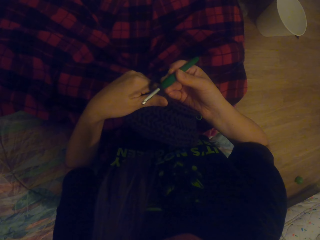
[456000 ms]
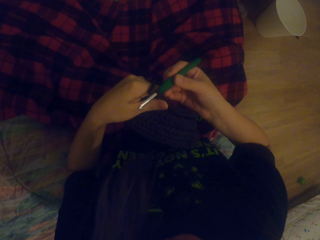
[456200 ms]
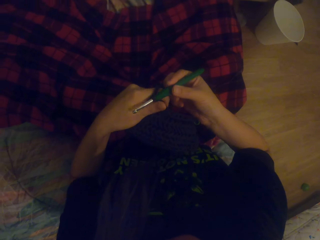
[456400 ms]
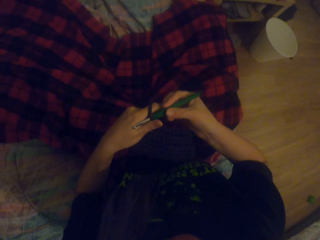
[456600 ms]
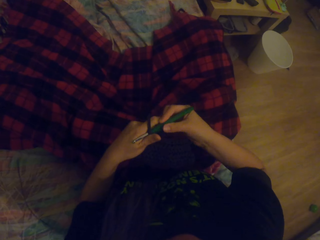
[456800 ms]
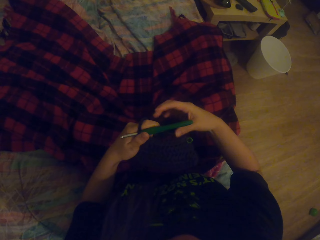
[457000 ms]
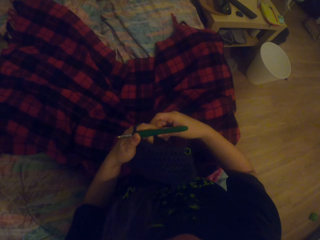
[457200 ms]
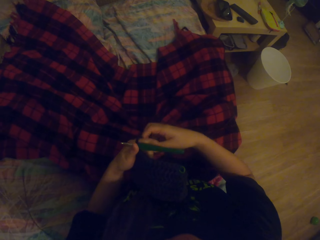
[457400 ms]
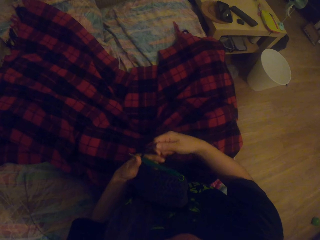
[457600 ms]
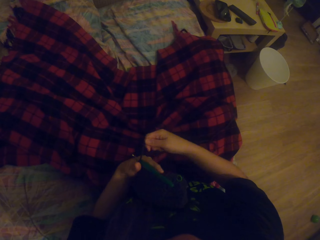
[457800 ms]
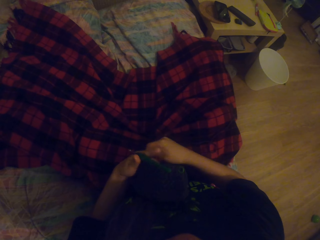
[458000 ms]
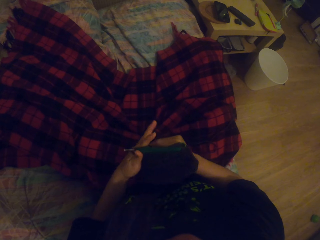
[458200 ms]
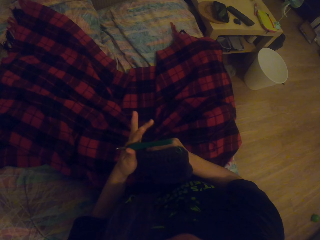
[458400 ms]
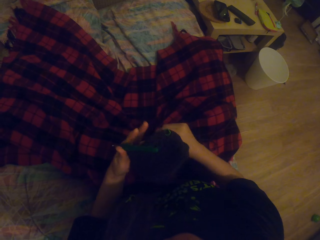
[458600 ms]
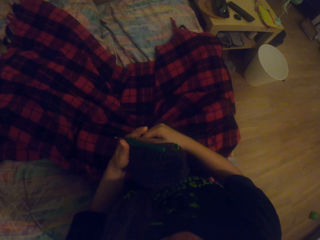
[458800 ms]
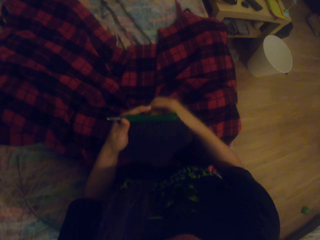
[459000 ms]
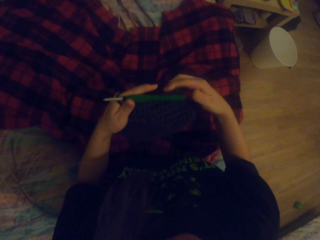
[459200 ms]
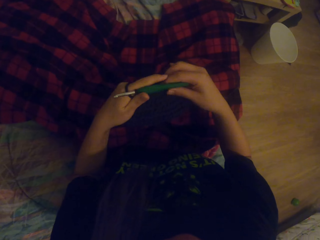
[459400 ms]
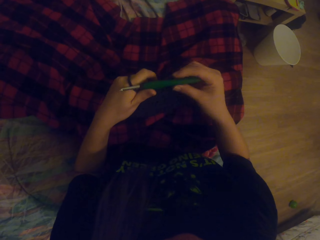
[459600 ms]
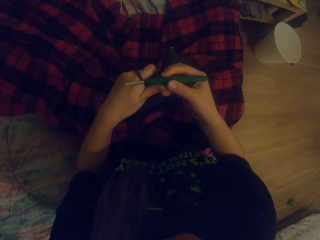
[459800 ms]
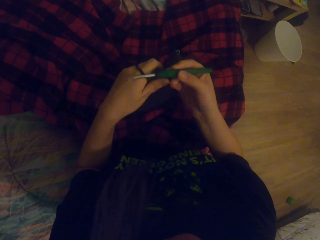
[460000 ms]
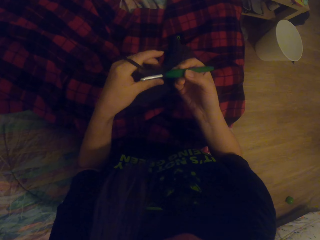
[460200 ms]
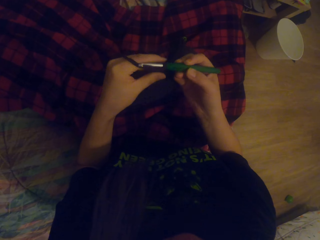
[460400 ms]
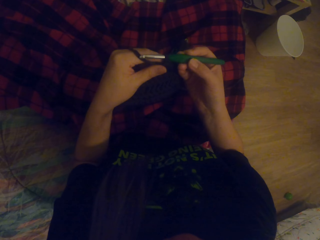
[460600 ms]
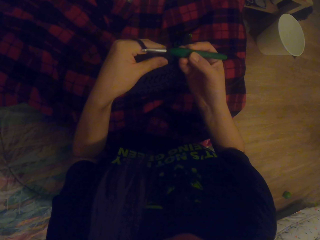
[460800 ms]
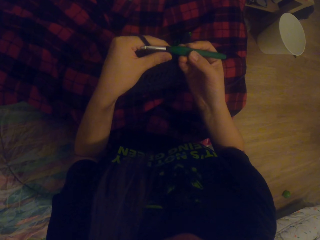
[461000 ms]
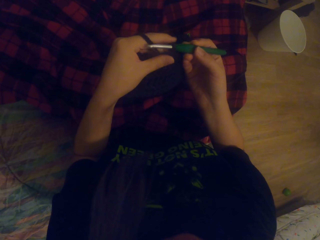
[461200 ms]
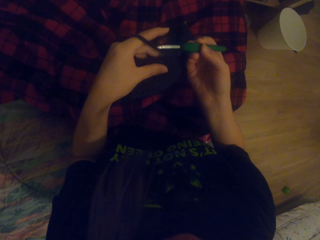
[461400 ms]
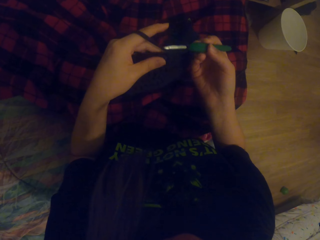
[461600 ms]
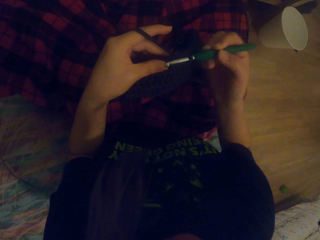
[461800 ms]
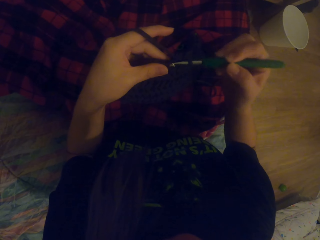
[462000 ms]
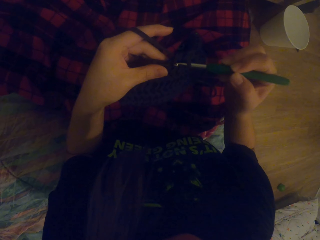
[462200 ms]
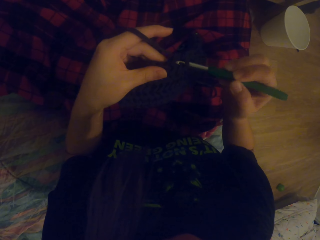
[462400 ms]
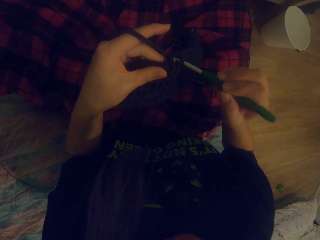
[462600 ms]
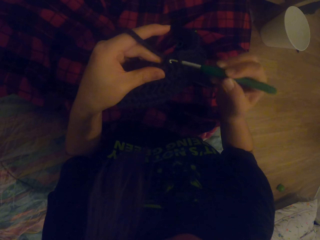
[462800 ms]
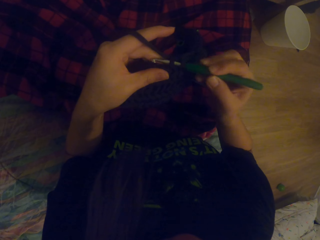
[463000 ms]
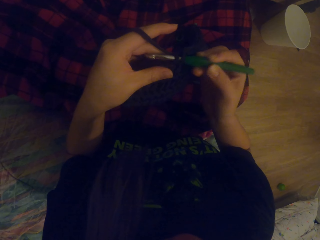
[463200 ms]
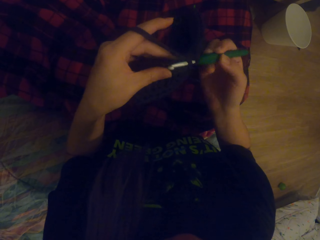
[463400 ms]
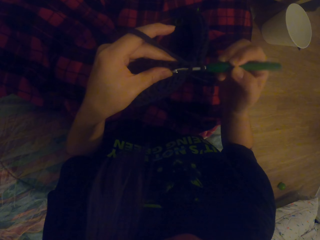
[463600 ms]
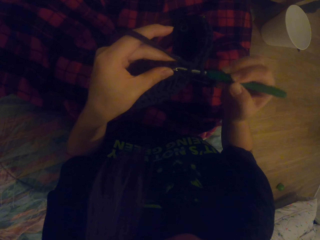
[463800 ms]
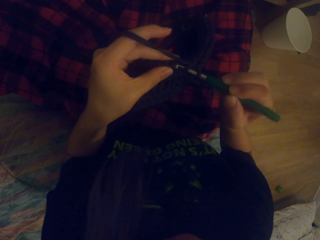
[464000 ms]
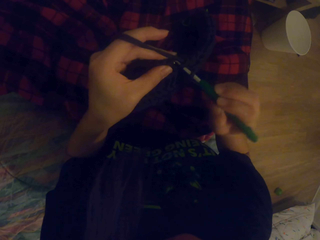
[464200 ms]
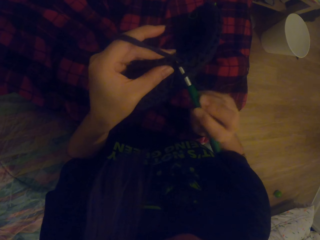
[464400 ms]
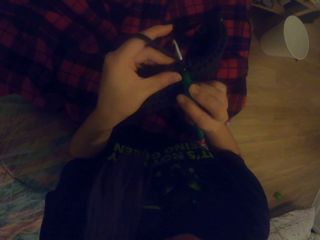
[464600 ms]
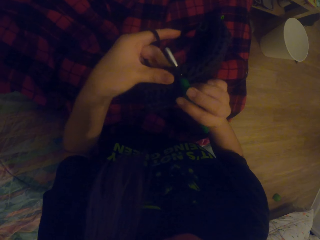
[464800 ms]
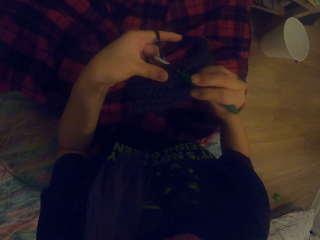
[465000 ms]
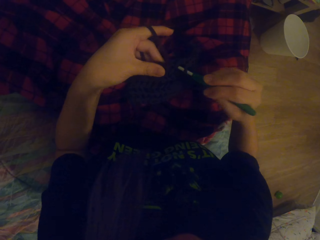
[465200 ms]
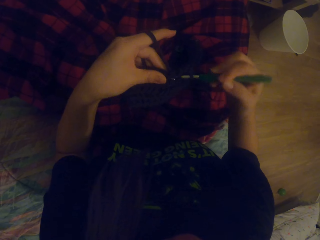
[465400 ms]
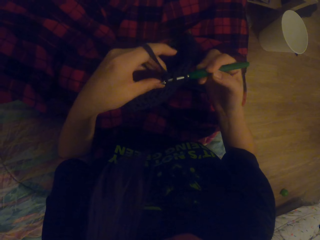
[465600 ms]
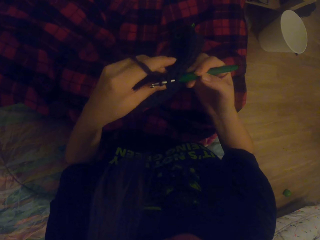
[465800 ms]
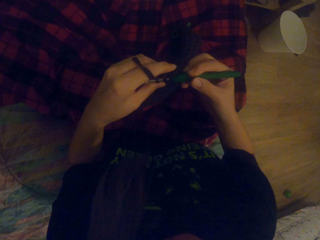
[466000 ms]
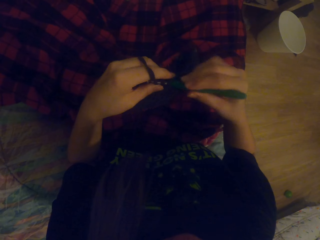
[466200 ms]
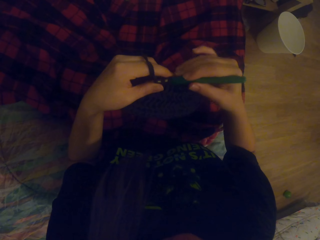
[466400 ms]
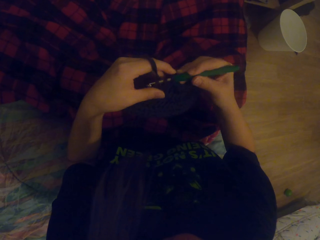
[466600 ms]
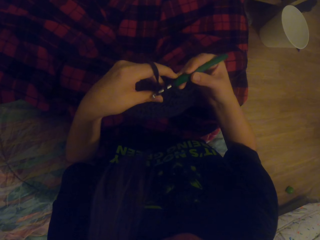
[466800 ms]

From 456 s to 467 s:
The camera wearer rolls yarn on the hand and straightens the fabric. They knit the fabric with the hooked needle.

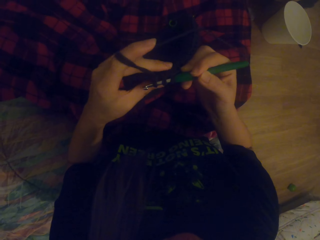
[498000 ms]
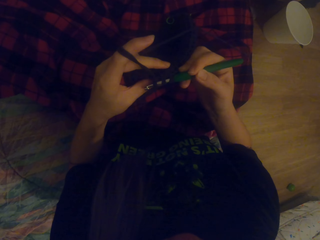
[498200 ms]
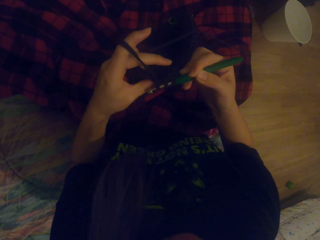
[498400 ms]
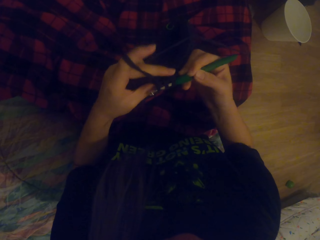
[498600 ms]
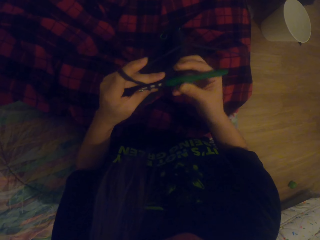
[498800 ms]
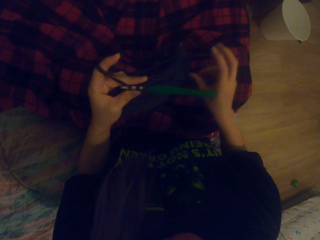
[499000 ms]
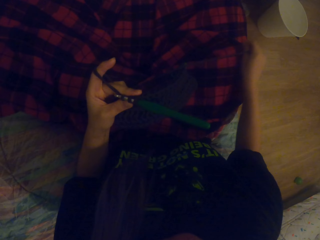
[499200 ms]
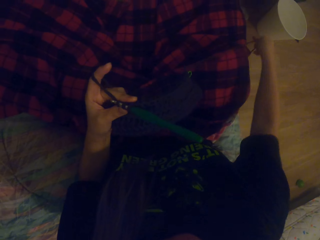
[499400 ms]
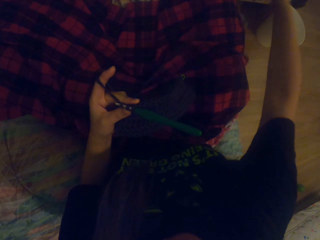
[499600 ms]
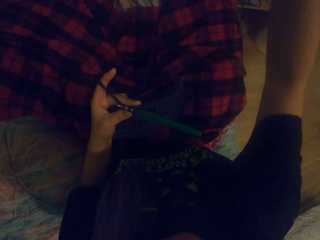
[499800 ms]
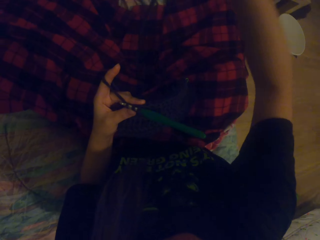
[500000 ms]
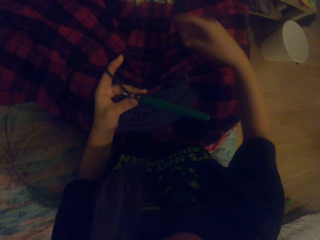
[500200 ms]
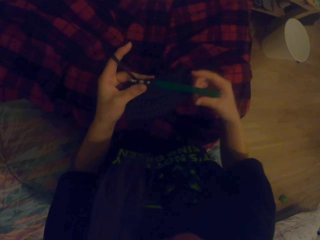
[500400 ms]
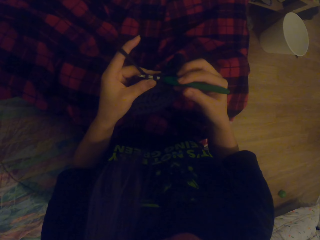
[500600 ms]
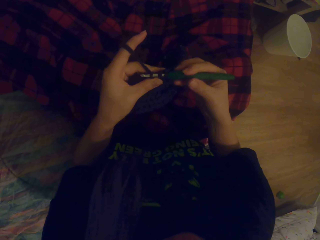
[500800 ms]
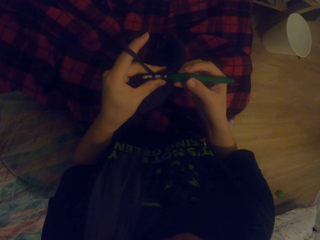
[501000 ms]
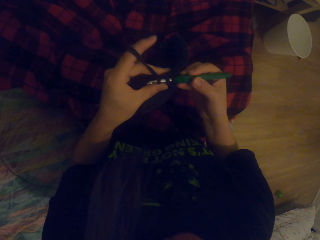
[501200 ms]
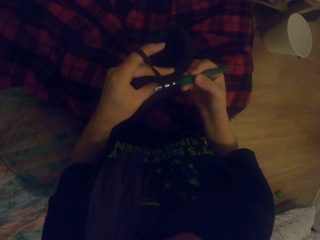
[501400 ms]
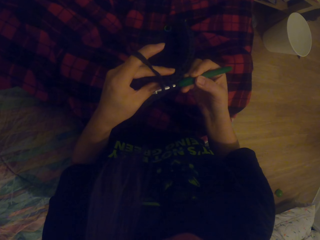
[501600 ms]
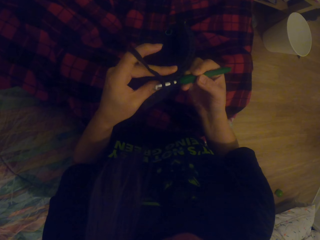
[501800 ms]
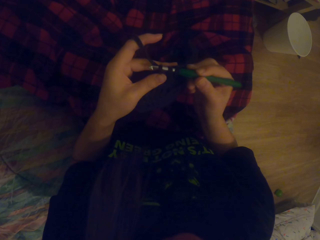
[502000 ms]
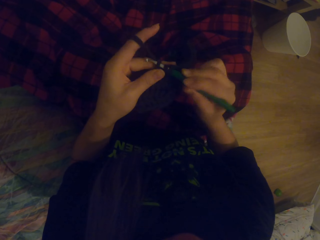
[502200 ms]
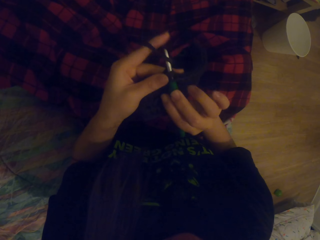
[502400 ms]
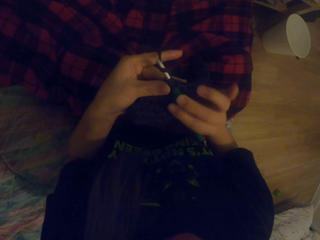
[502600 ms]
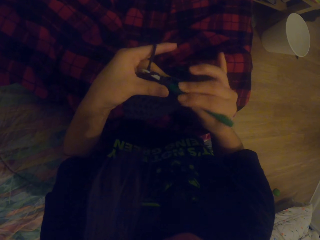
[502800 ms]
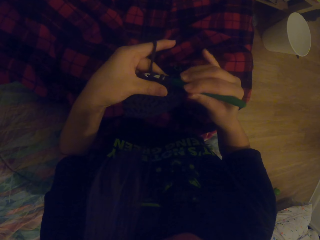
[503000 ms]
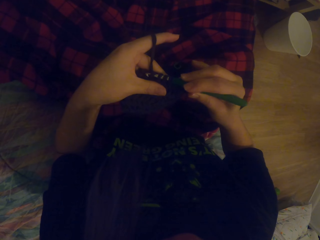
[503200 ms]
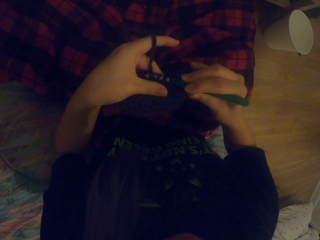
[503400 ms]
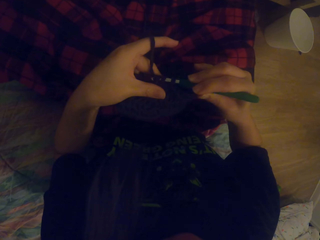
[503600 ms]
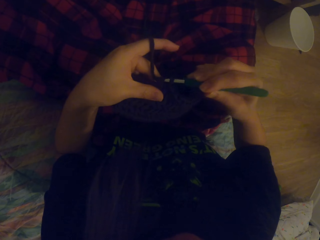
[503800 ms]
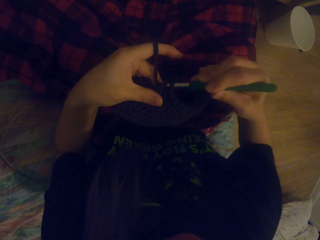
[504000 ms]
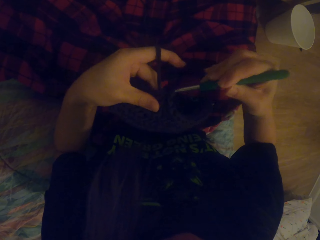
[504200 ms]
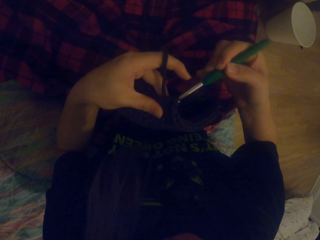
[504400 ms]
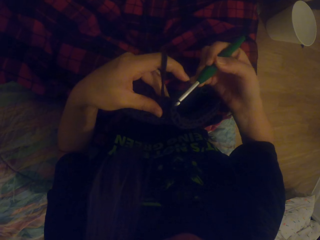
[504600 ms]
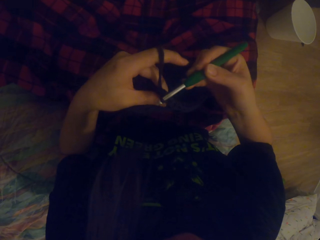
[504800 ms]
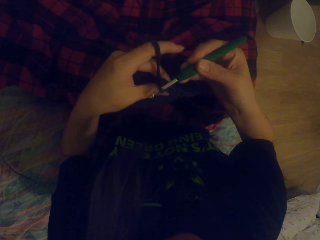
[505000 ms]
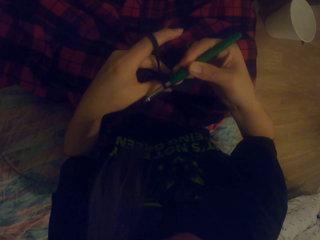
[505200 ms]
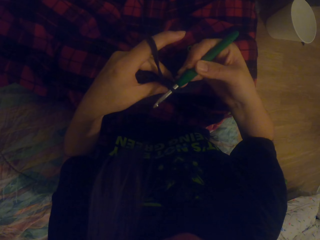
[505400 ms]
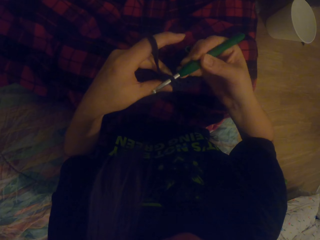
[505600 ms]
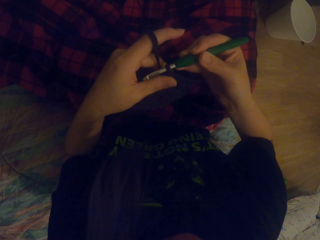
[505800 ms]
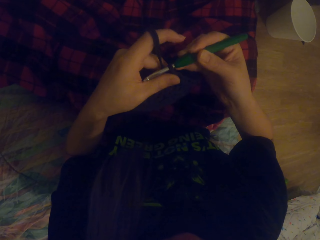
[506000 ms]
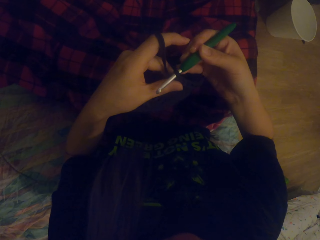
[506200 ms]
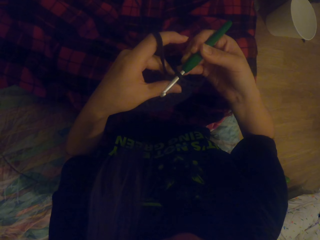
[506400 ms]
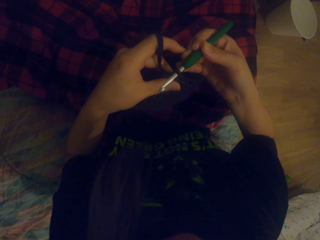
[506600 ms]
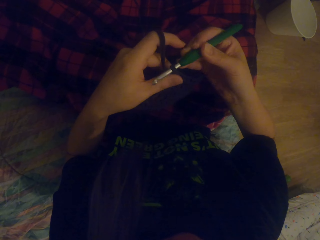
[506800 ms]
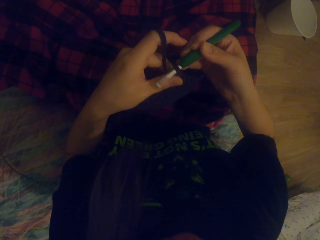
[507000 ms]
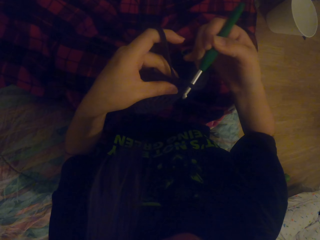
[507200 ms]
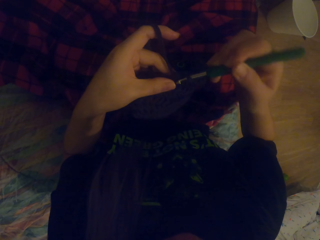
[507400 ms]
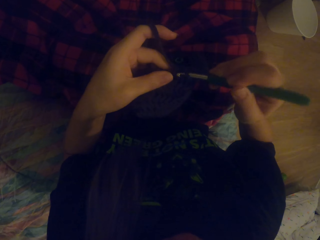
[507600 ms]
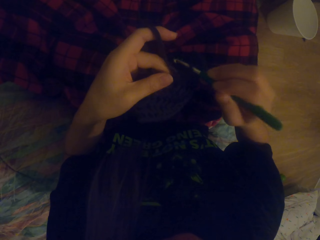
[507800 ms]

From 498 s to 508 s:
The camera wearer unrolls the yarn and straightens the fabric. They knit the fabric with the hooked needle.
